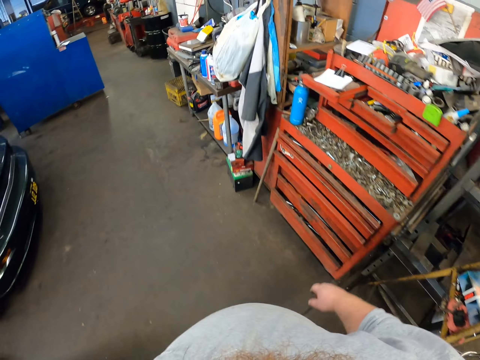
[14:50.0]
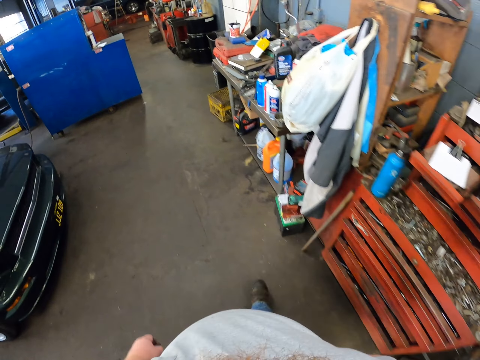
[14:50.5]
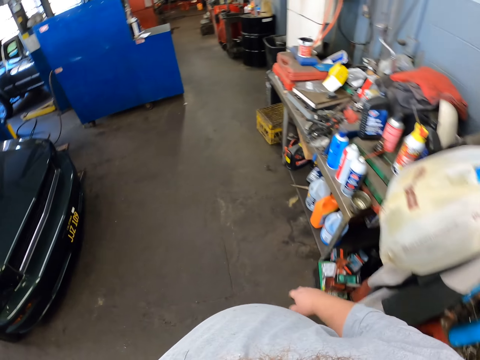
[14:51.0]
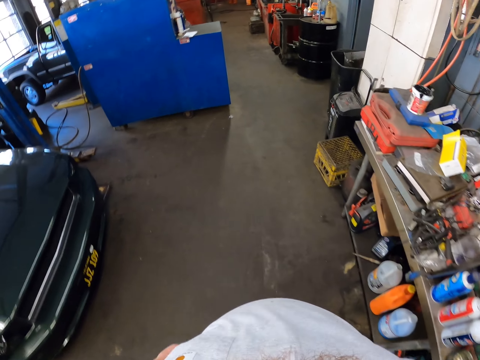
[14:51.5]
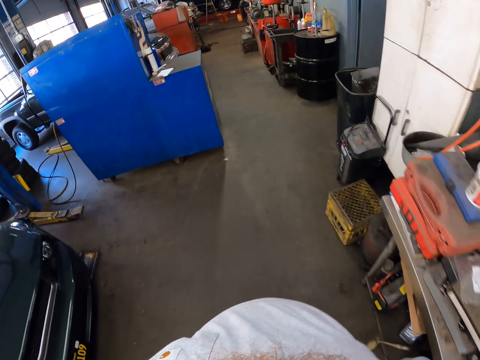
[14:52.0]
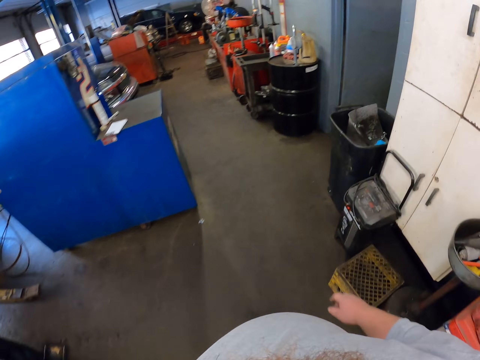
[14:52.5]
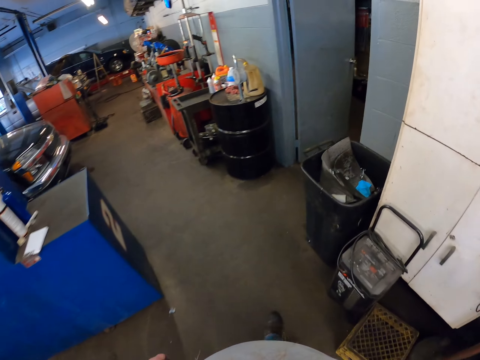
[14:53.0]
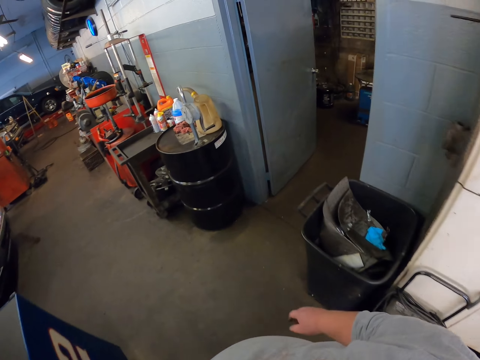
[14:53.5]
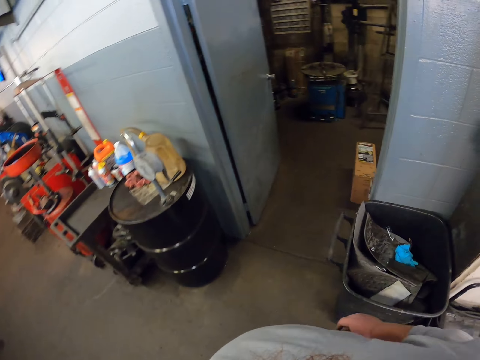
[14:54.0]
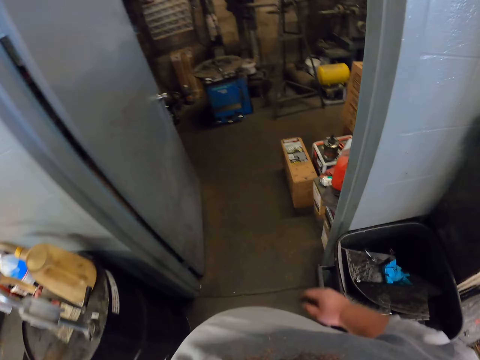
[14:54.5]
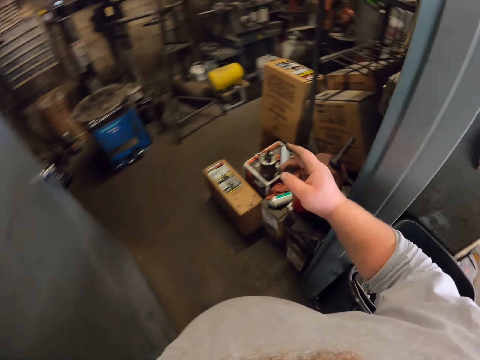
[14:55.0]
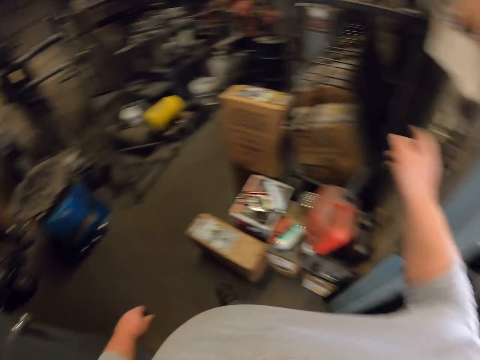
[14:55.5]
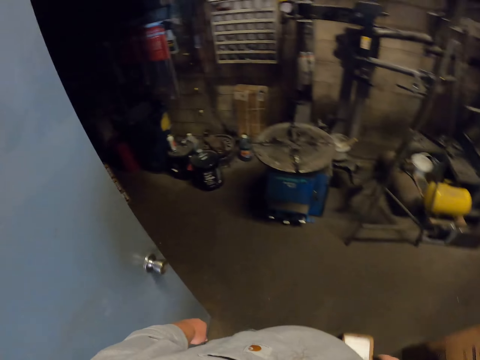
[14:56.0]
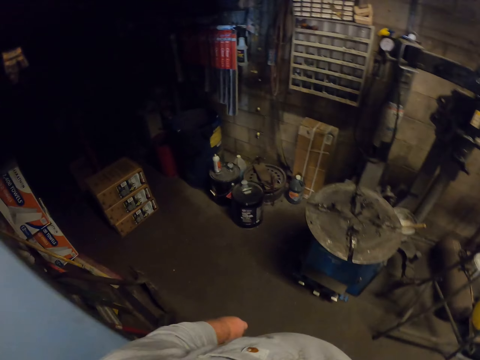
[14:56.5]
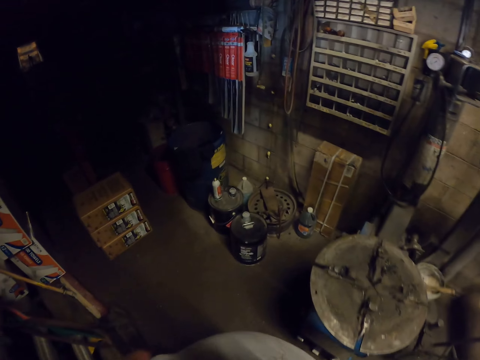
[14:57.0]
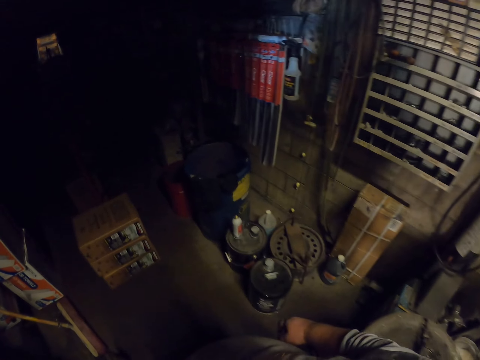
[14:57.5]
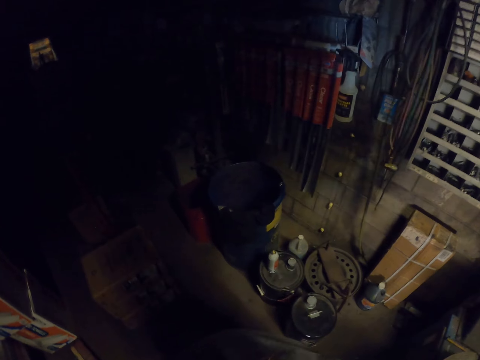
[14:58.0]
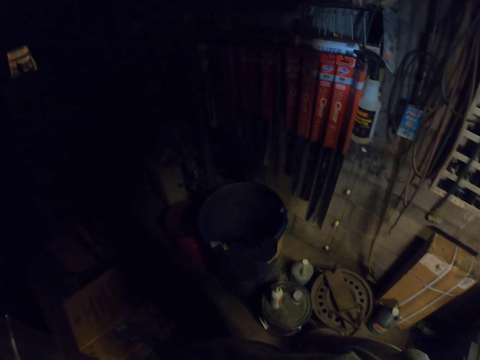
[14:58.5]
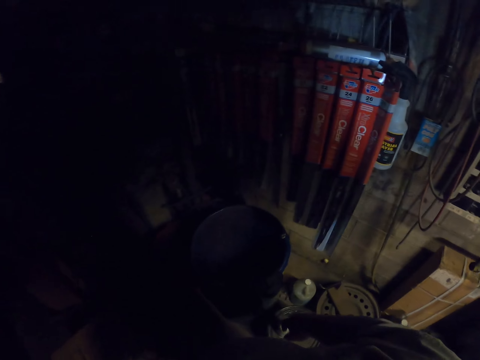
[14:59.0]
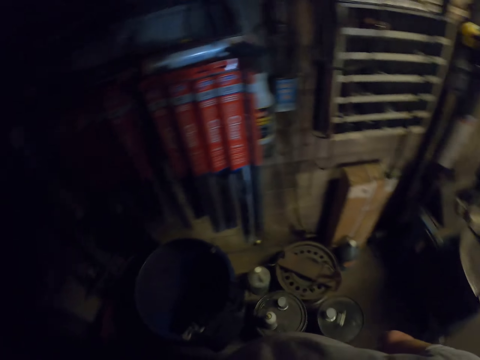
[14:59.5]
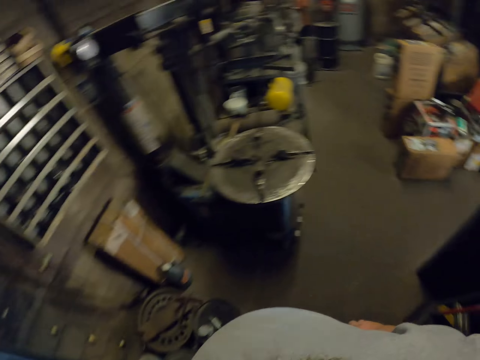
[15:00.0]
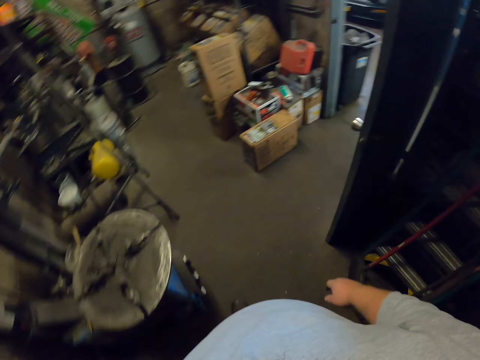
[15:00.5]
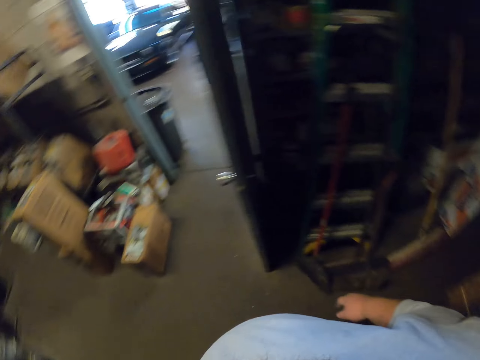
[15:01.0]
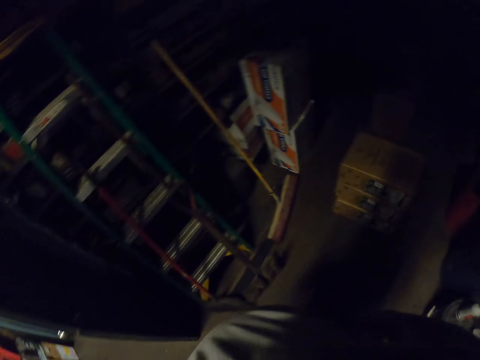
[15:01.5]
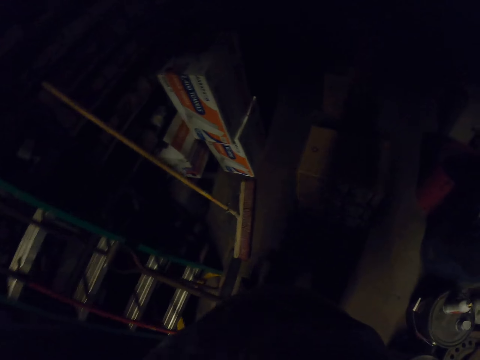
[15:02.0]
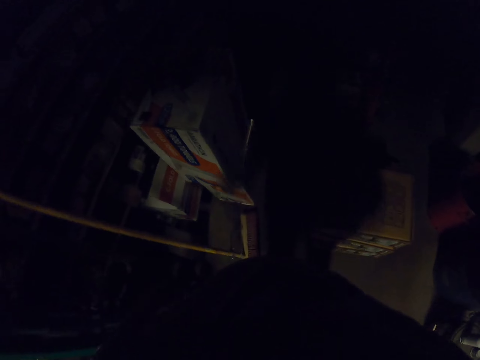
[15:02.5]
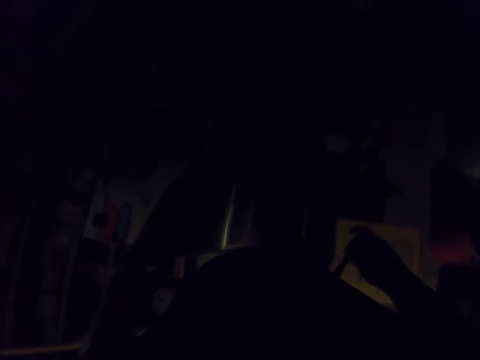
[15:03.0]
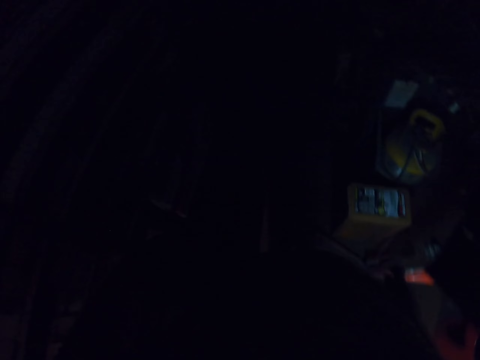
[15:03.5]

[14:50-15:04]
The camera wearer turns around. They walk towards the rack.

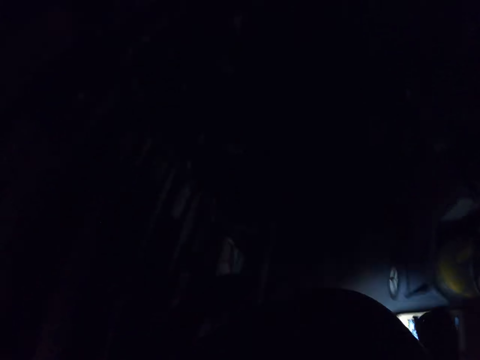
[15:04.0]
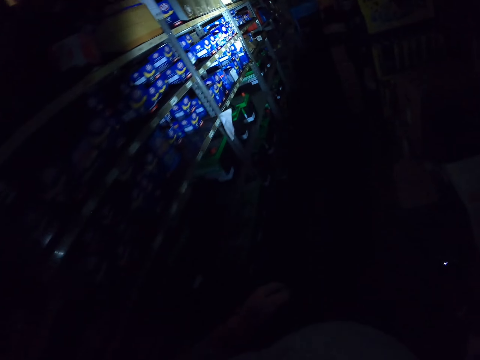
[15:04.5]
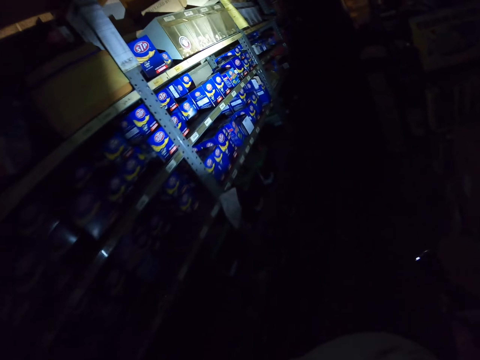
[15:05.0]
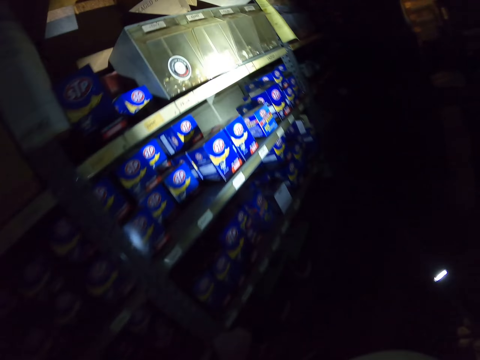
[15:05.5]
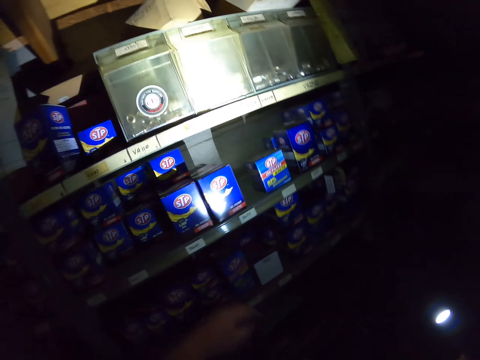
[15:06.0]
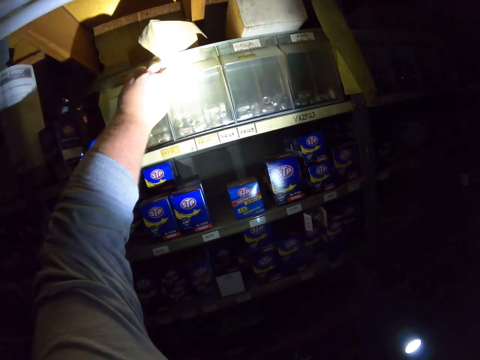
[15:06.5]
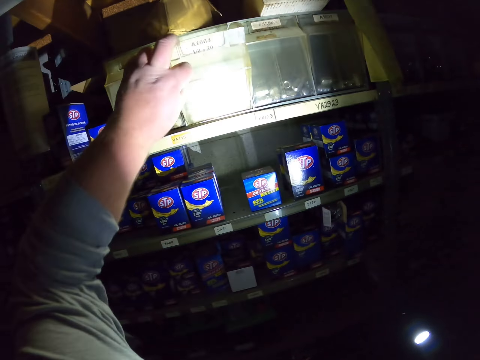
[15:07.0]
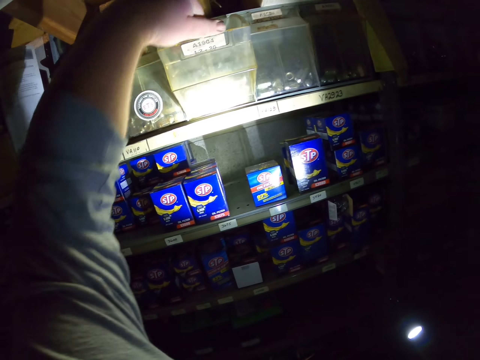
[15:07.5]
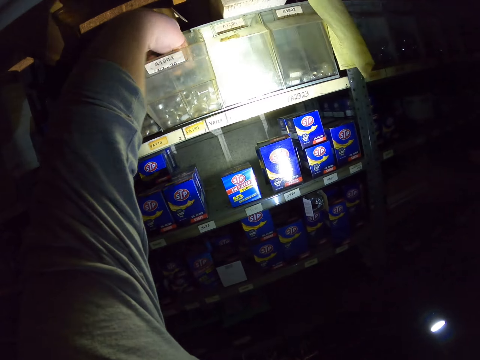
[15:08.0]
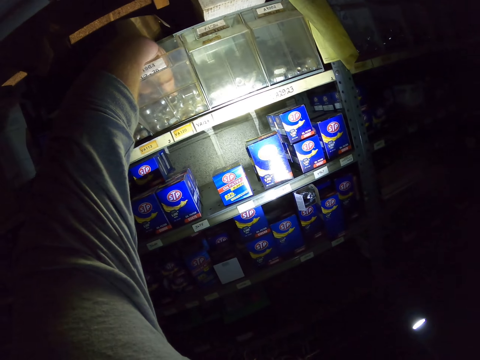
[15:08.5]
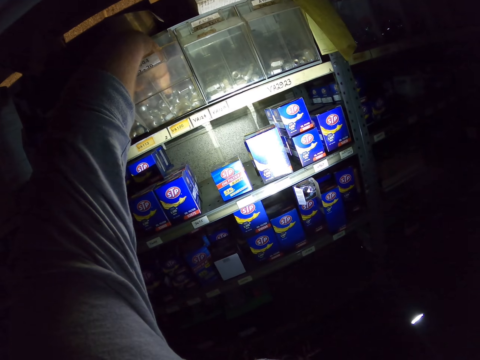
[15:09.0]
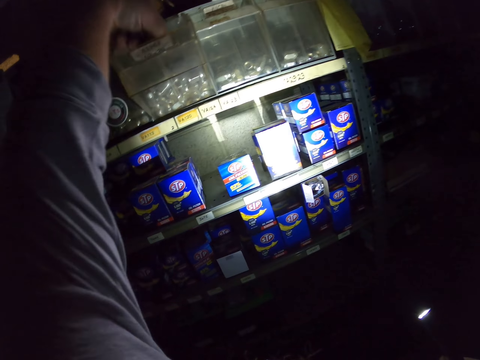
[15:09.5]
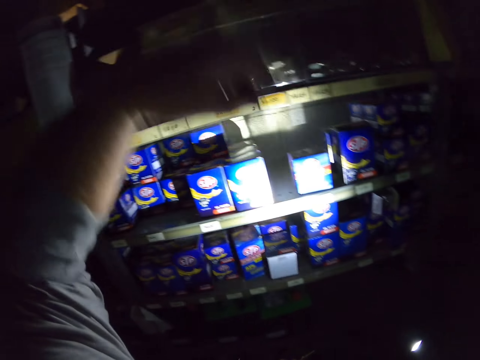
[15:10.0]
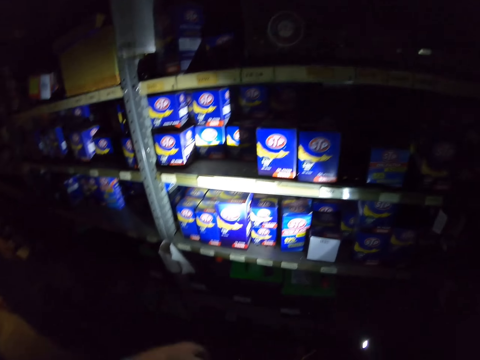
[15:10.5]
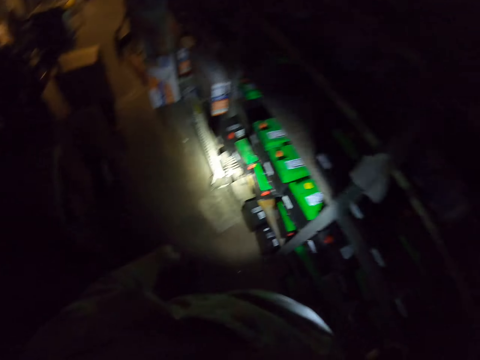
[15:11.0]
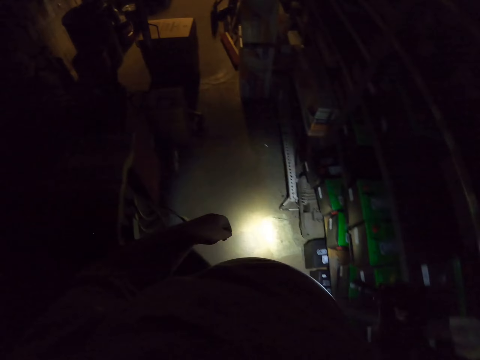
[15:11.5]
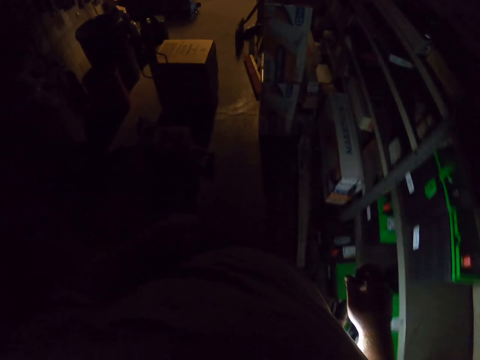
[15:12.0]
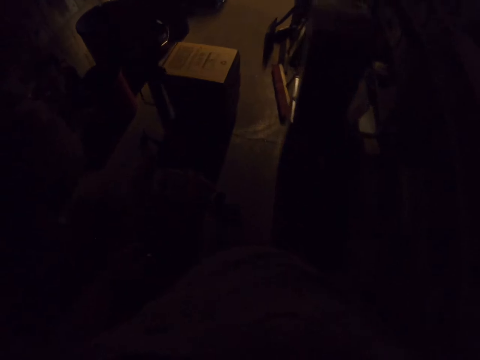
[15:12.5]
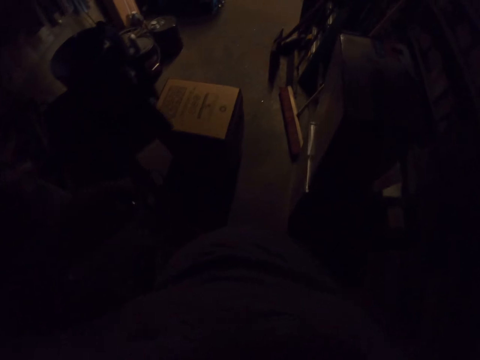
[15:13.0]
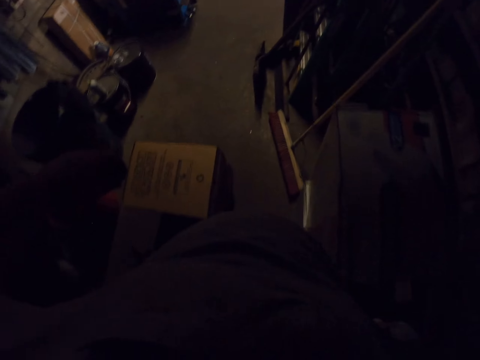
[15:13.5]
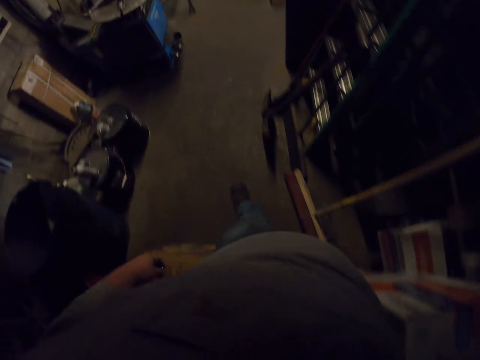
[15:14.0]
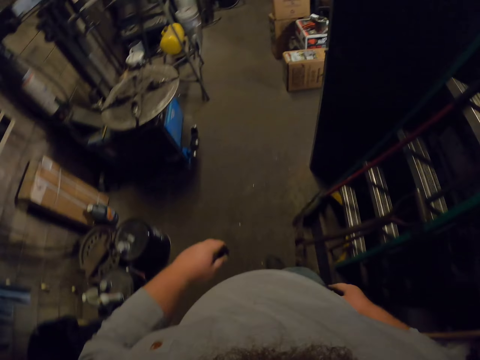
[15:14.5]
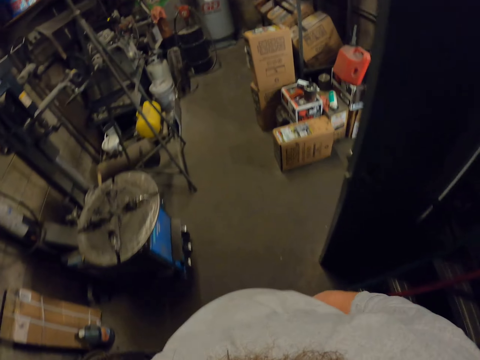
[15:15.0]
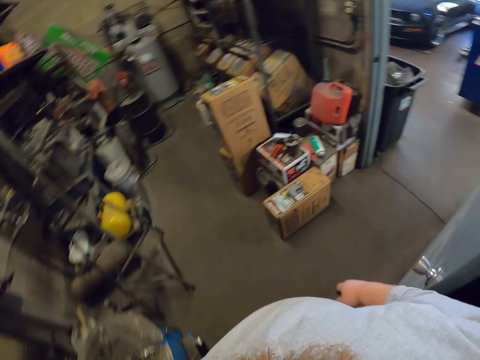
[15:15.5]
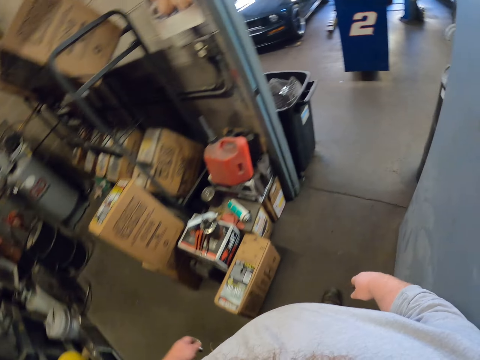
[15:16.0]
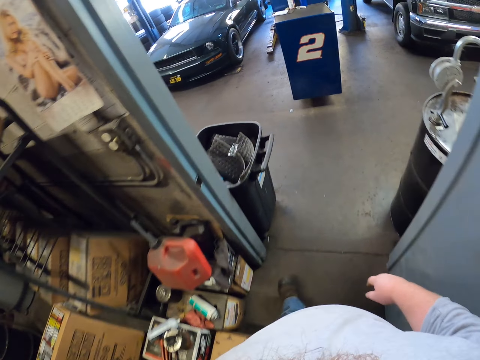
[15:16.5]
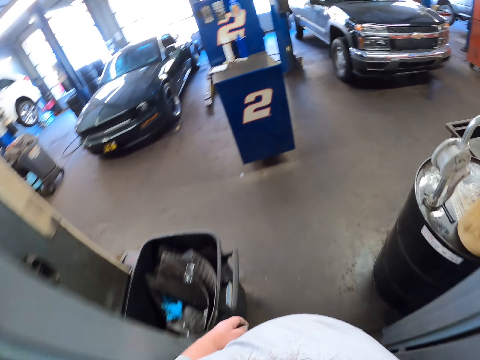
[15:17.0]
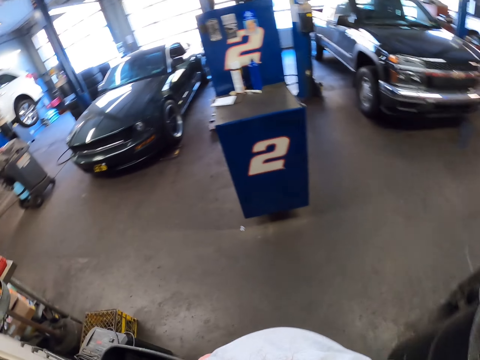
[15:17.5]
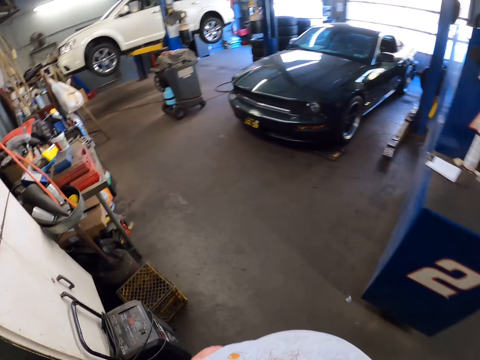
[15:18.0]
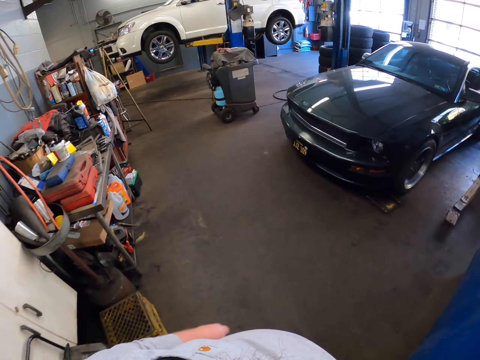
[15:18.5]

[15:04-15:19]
The camera wearer reflects the light from the flashlight to the rack. They open the container. They pick up the lug. They walk towards the car. They turn off the flashlight. They walk towards the car.
